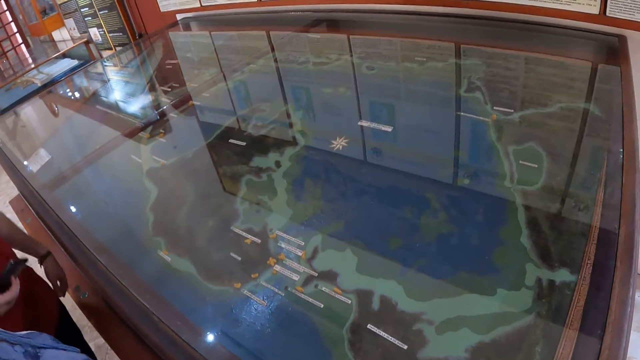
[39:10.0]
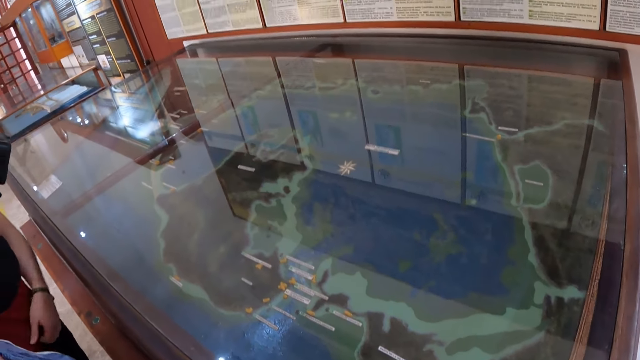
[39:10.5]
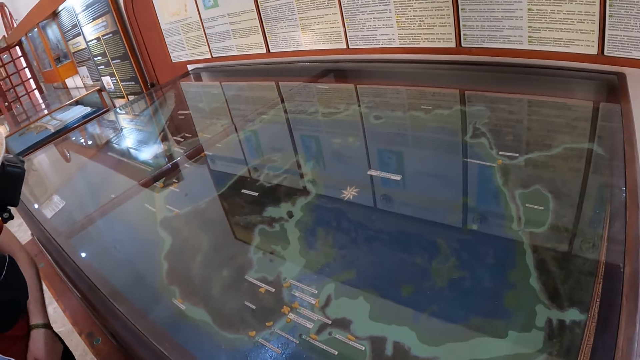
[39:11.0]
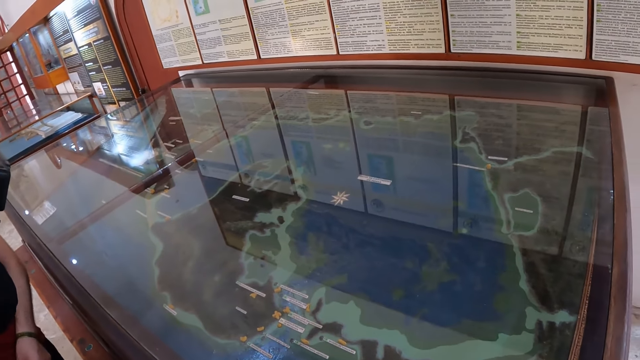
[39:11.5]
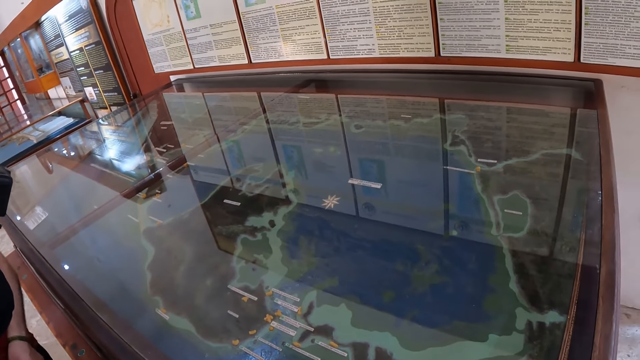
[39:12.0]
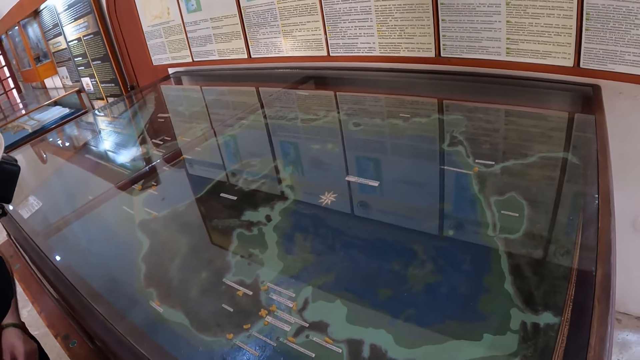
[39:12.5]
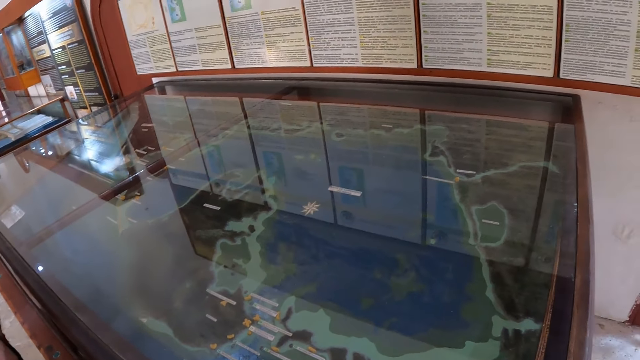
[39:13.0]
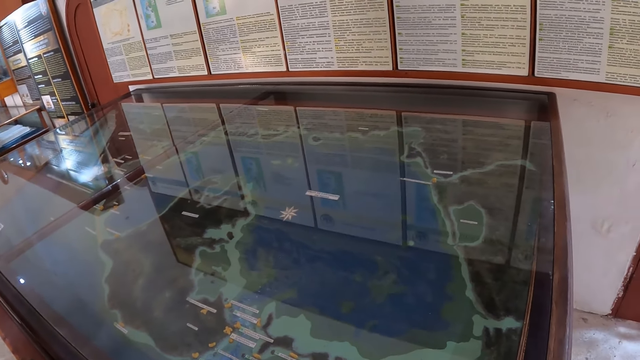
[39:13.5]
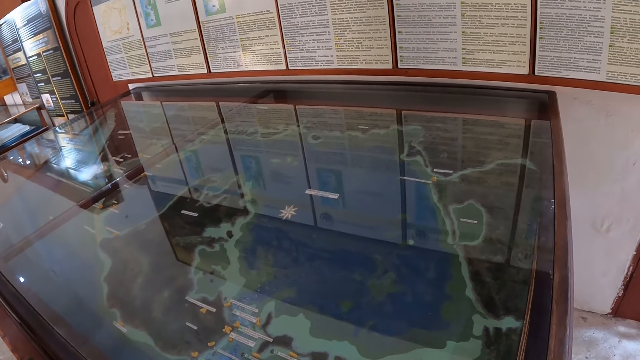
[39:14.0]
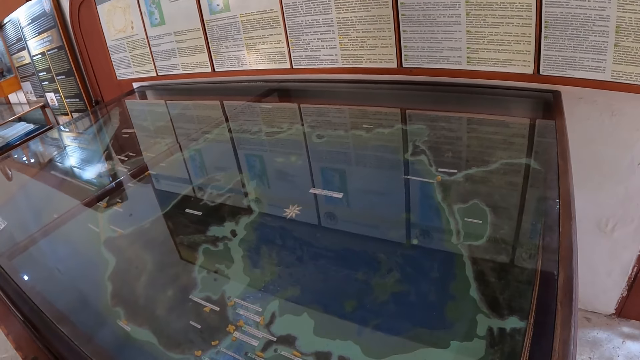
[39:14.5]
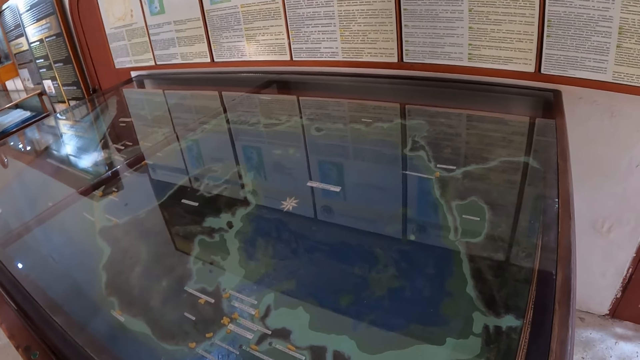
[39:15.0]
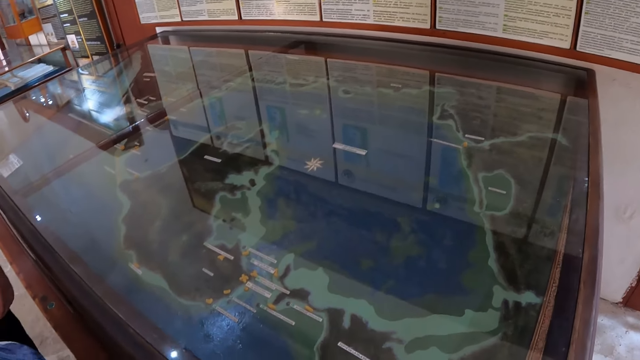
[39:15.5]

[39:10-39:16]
The camera wearer looks at something in the glass table.

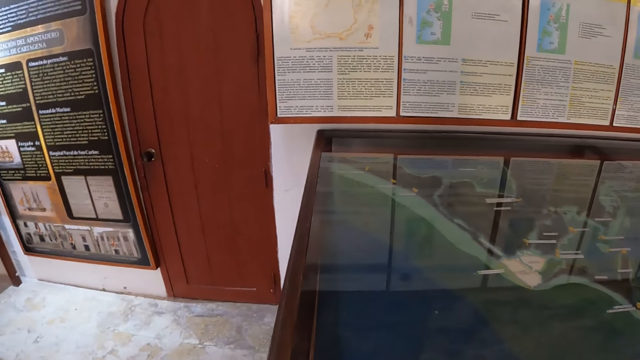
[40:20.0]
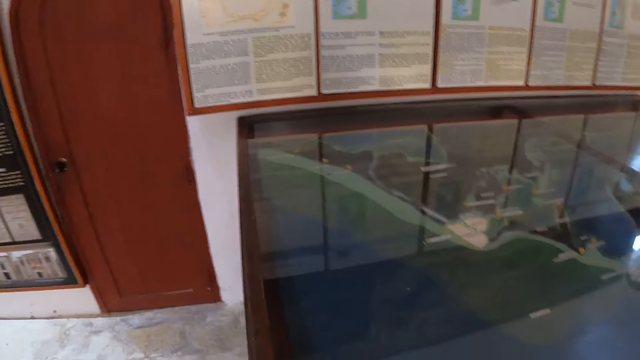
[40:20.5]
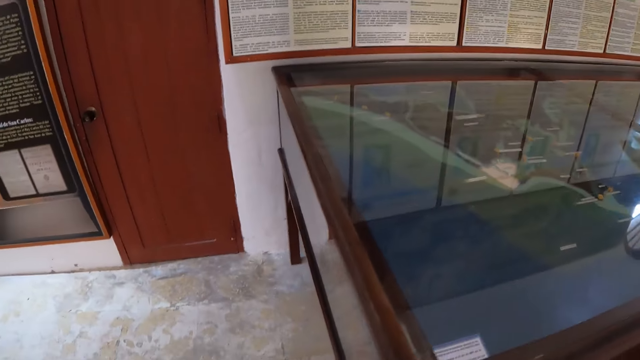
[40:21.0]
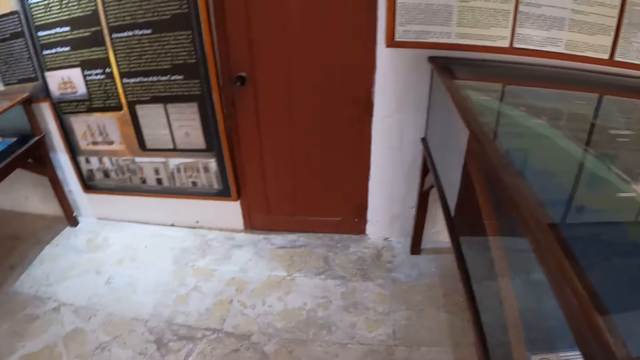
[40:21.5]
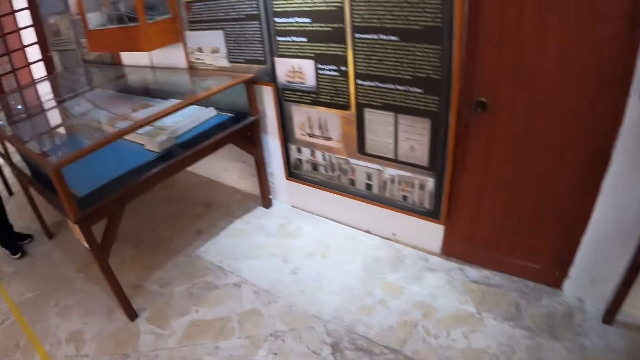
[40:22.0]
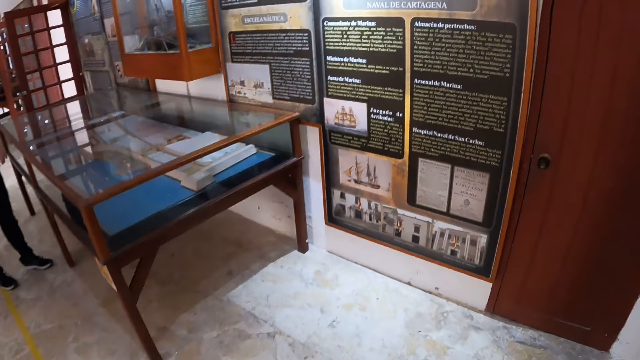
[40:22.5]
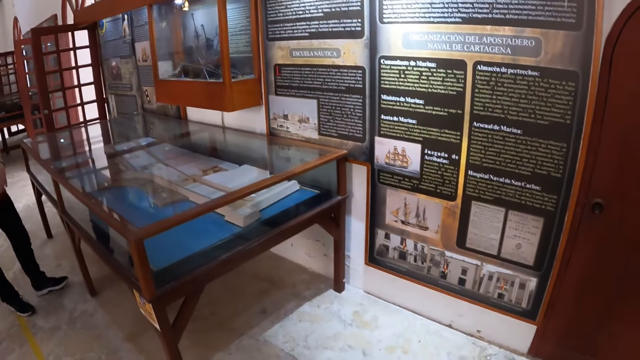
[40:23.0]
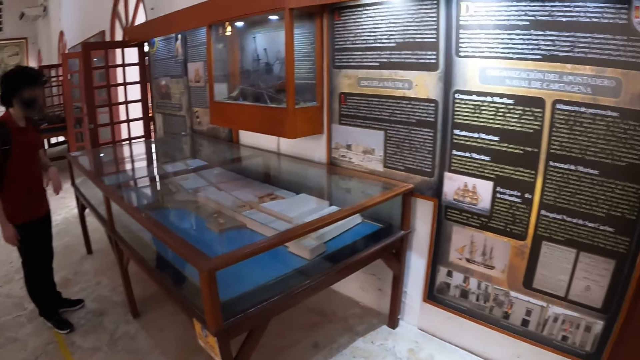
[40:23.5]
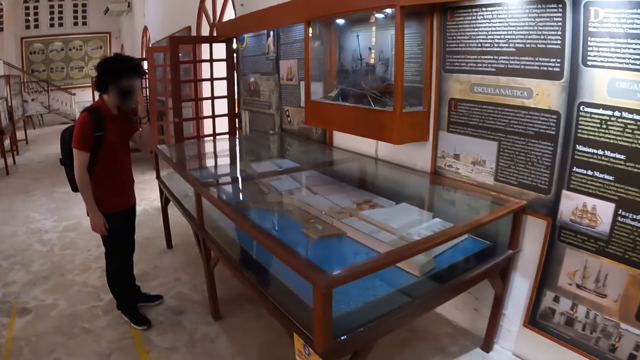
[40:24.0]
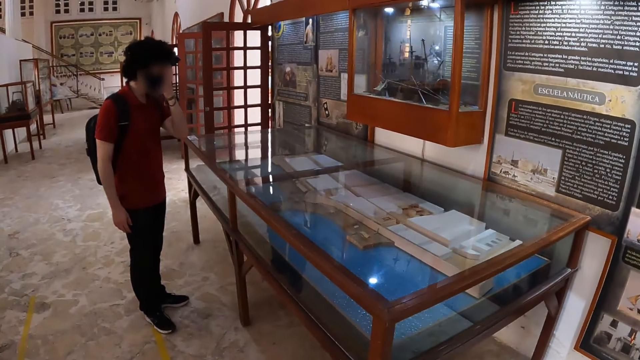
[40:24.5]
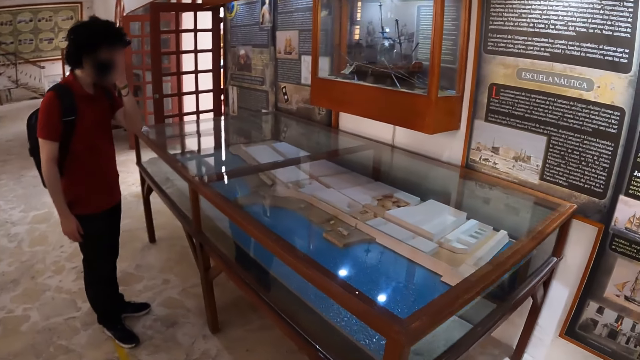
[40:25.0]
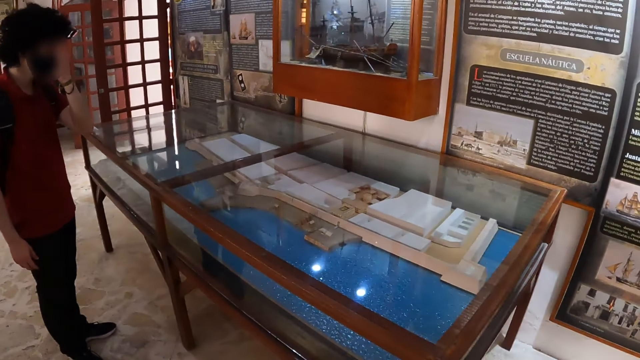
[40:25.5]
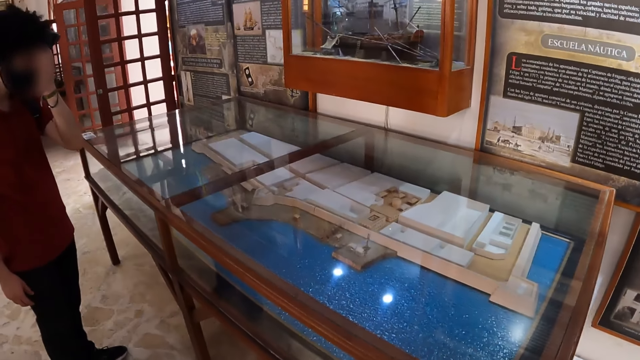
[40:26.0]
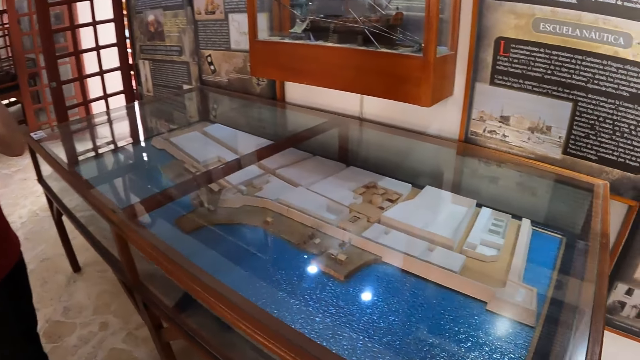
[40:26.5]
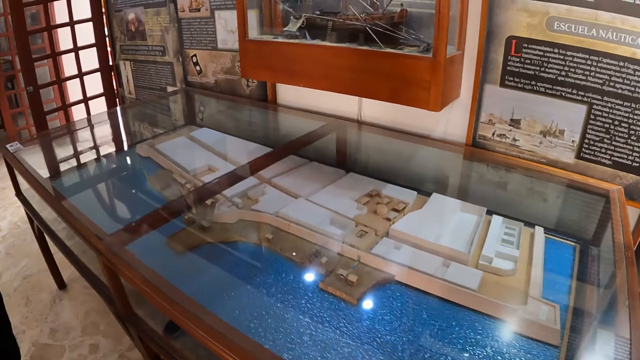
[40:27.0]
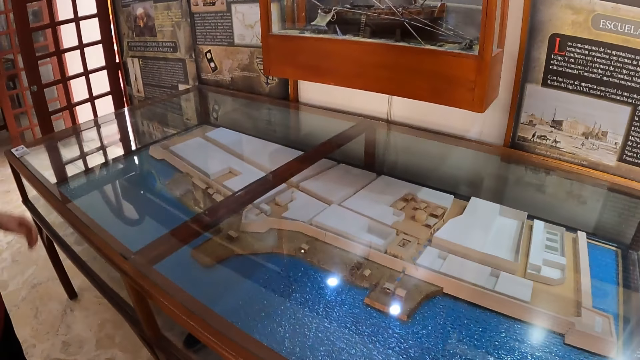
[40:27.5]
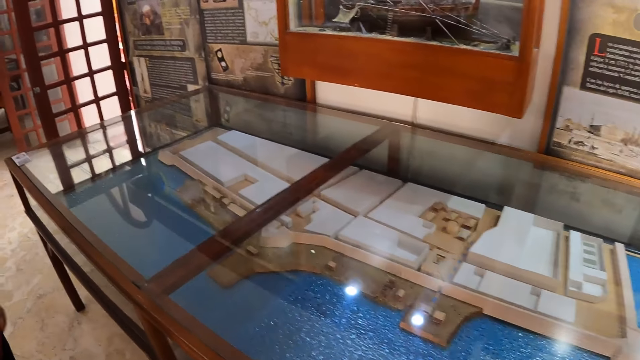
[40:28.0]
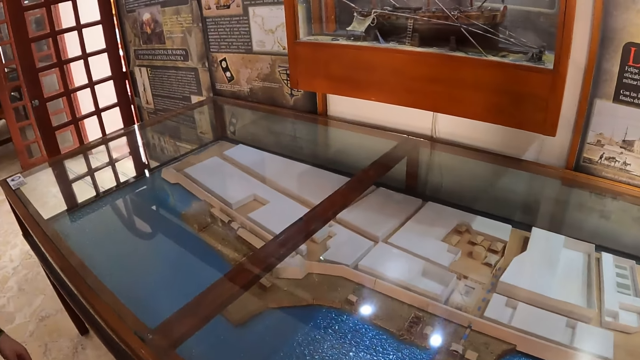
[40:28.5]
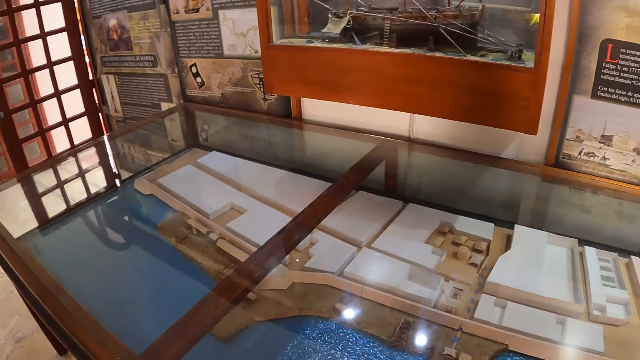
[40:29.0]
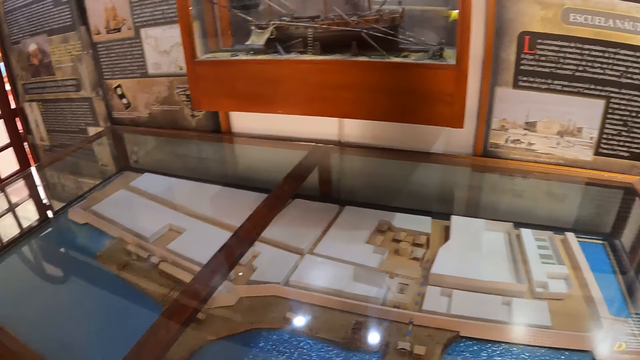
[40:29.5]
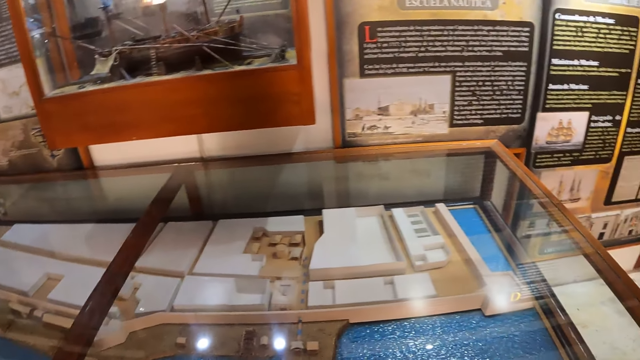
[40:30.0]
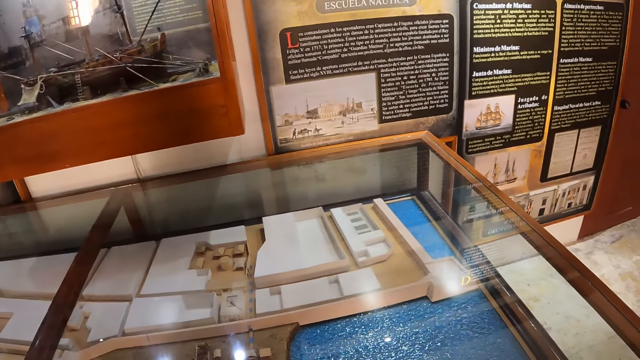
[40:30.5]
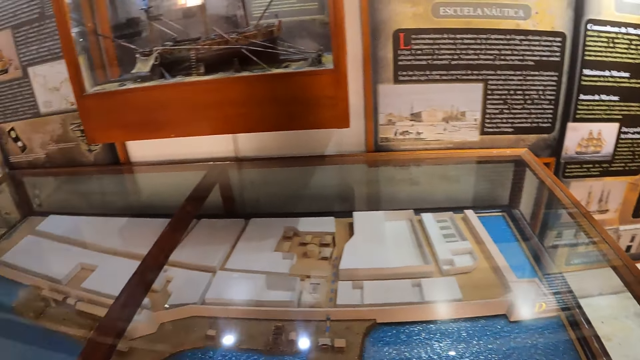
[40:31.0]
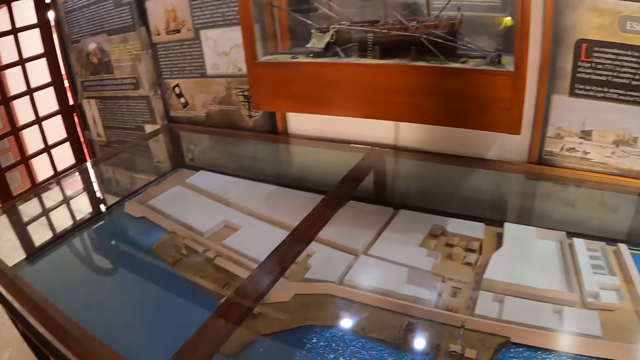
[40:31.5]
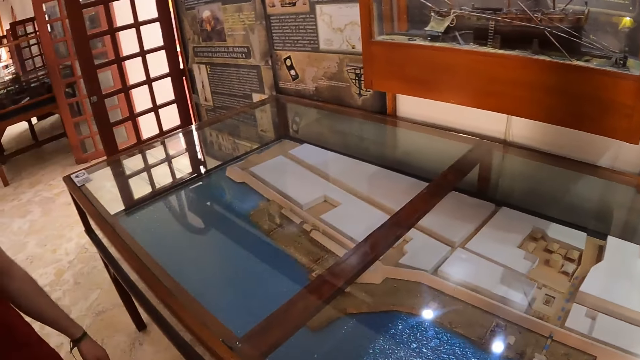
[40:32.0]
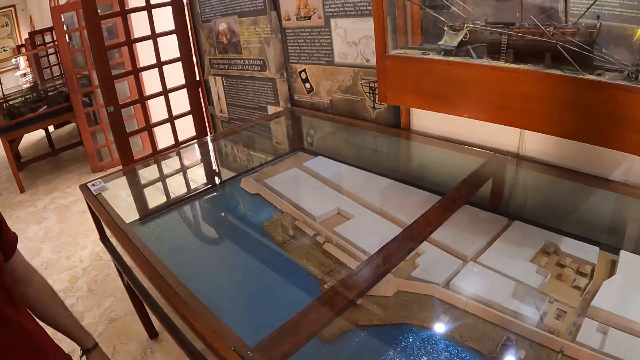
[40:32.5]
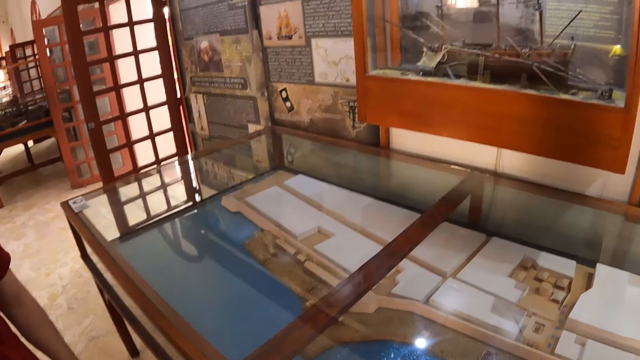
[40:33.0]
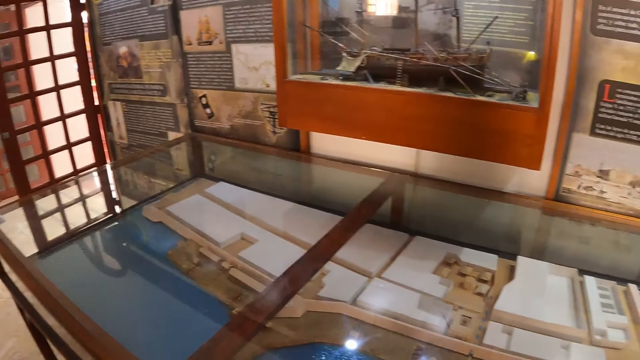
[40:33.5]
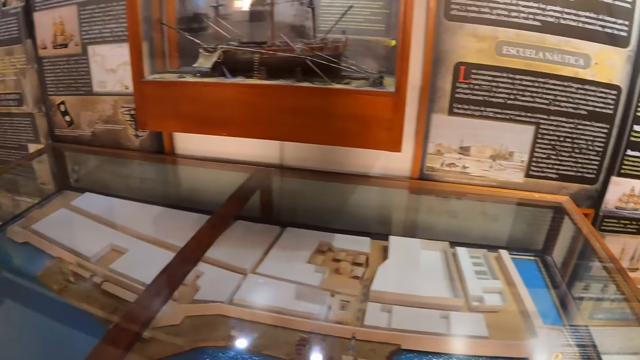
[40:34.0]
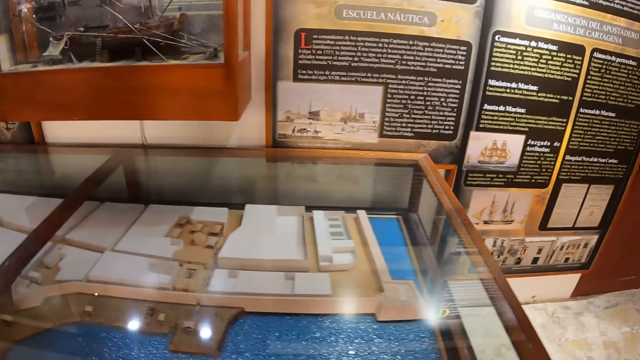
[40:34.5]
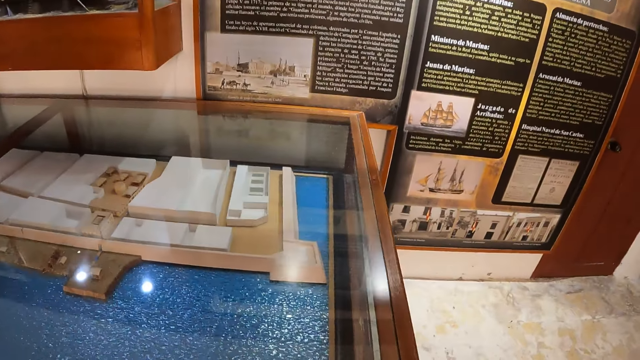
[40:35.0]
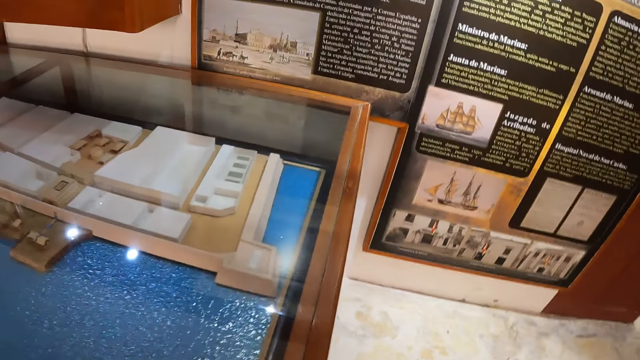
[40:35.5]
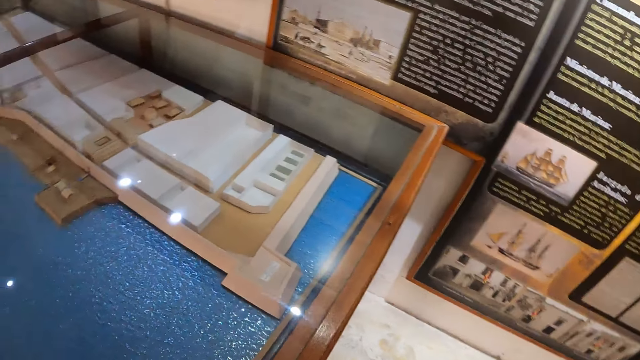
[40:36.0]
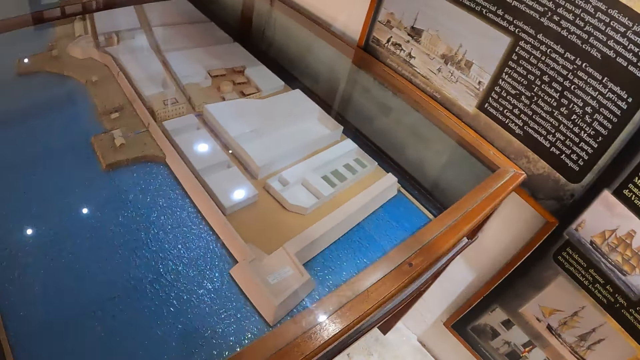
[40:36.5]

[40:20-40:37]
The camera wearer walks around the museum. They walk towards the other glass table. A man looks around the museum collection. The camera wearer looks around the museum collection. They look at something in the glass table.
